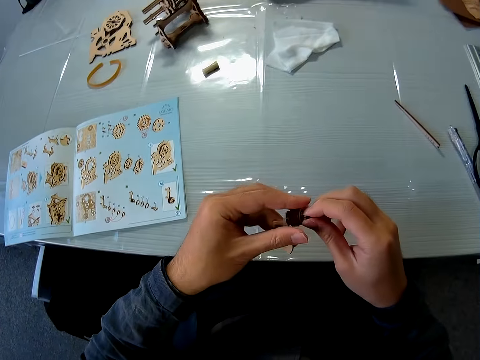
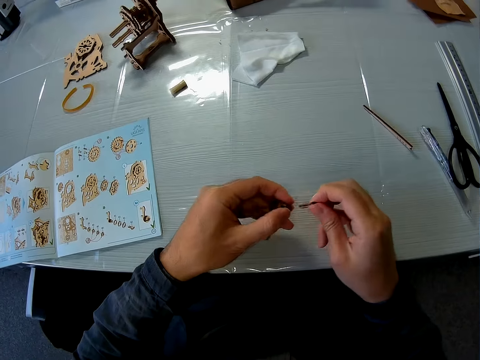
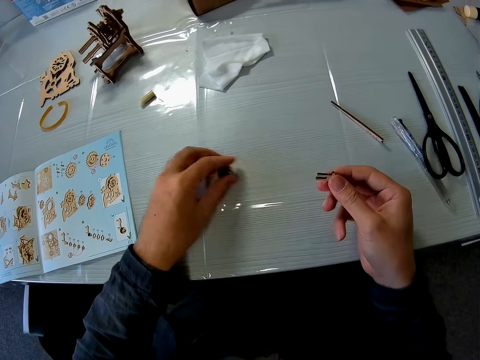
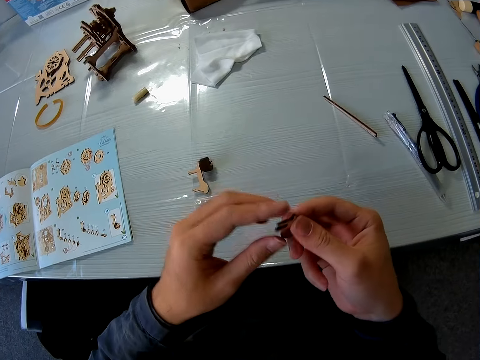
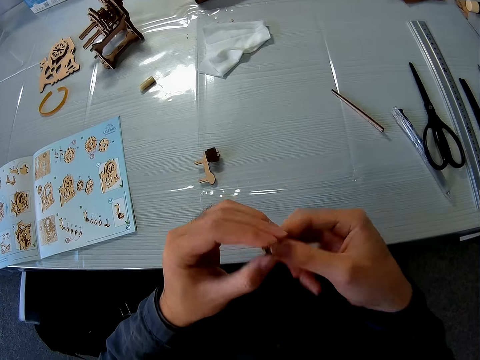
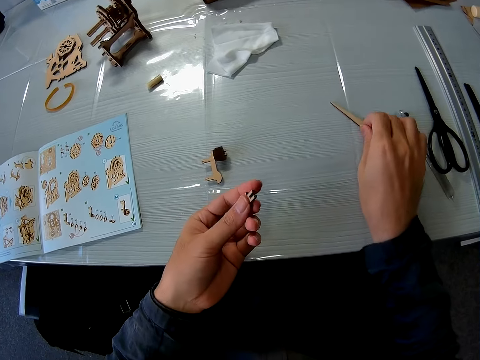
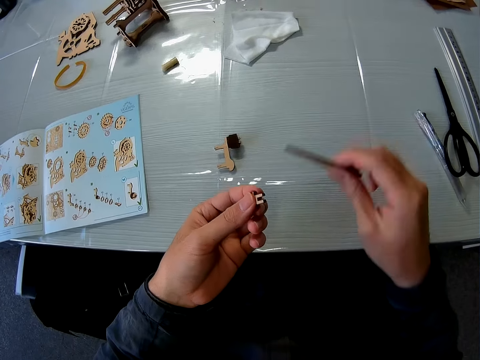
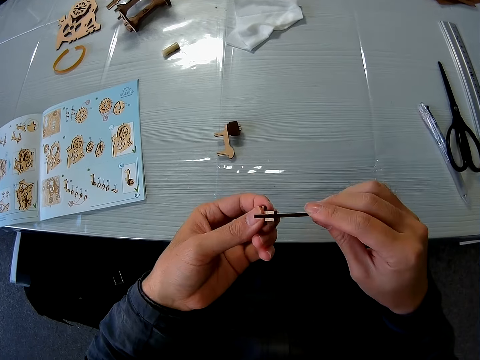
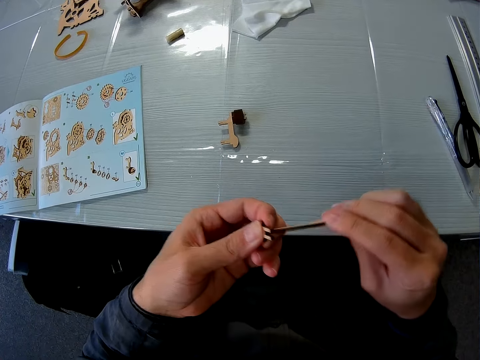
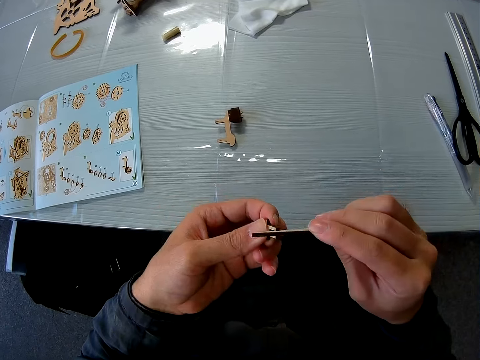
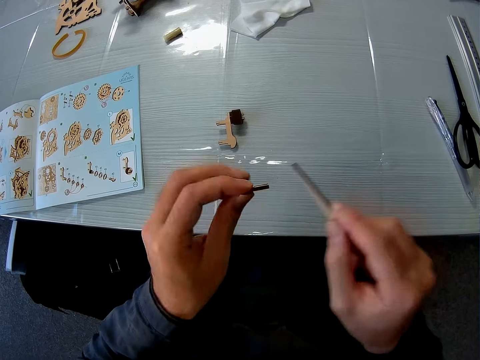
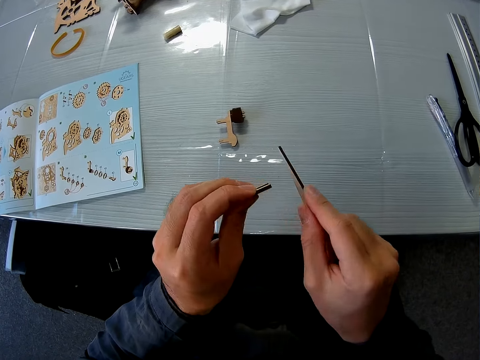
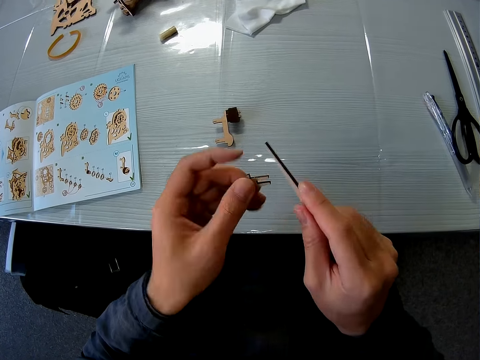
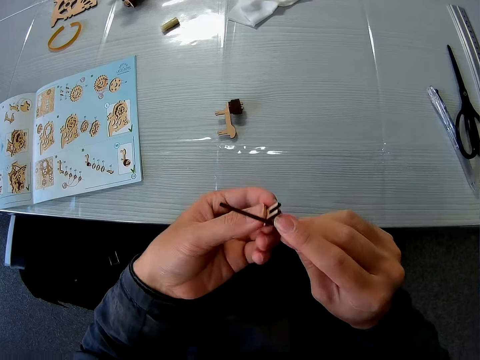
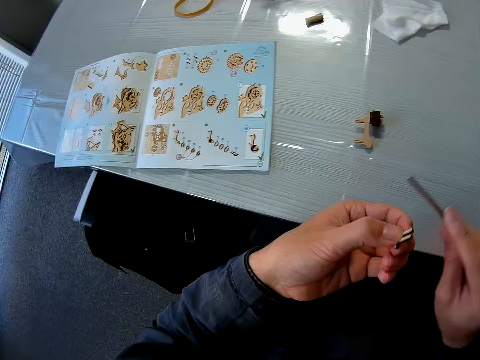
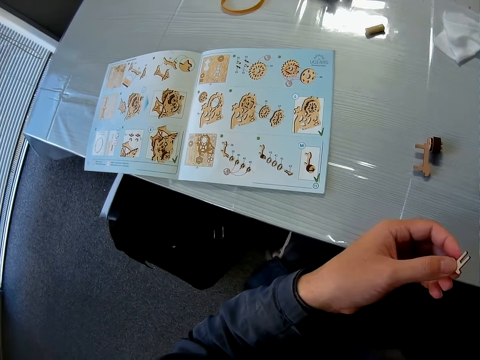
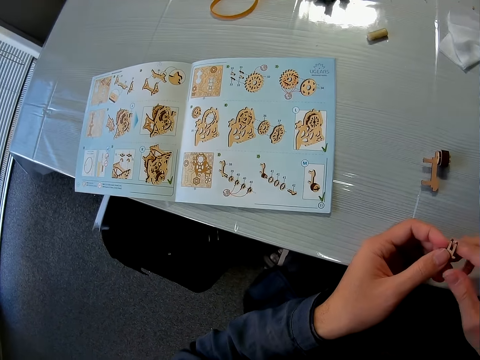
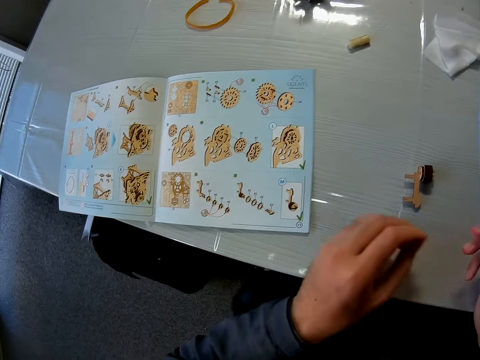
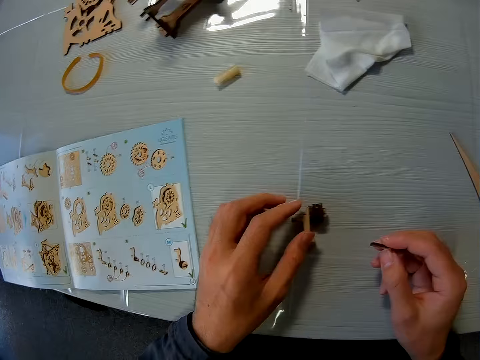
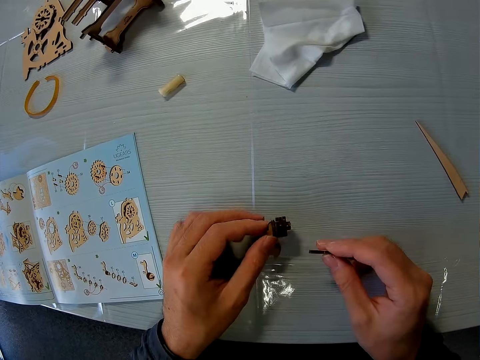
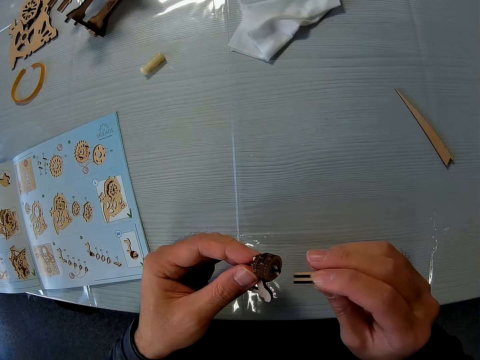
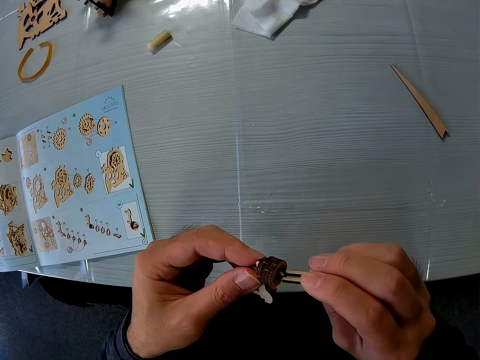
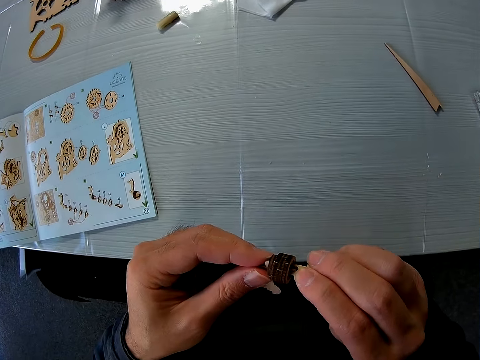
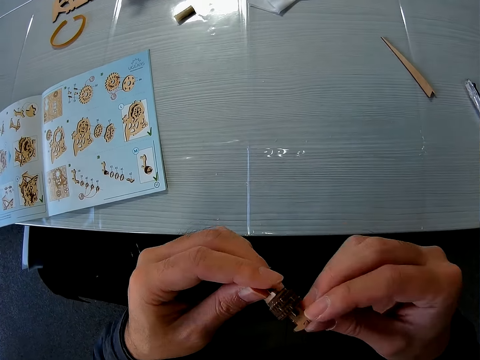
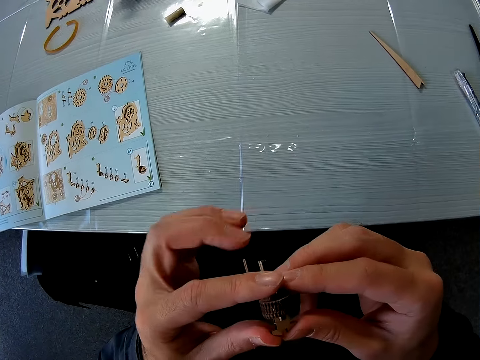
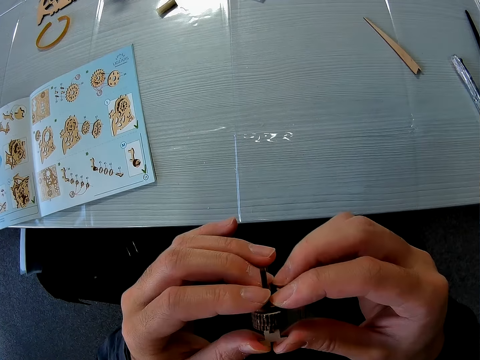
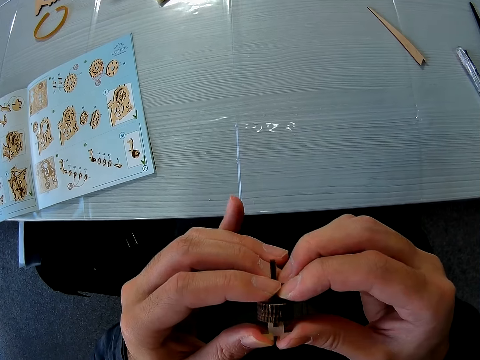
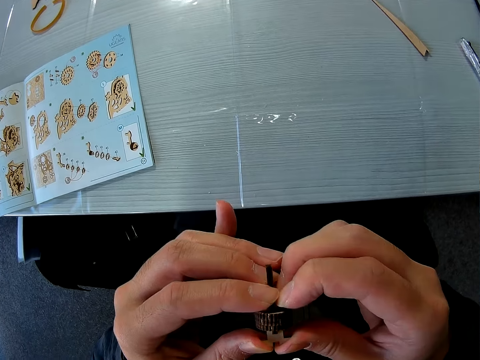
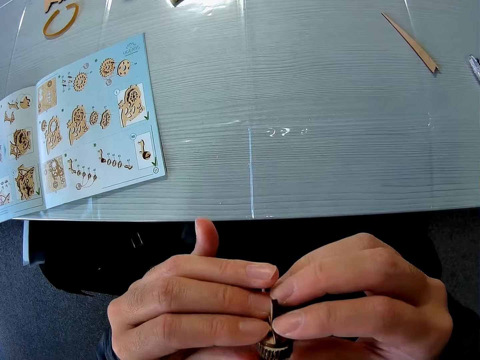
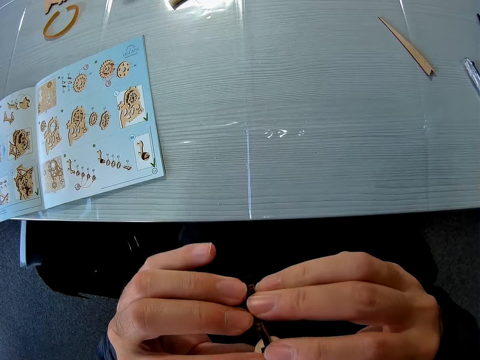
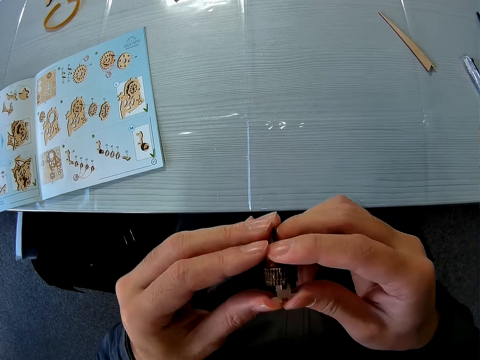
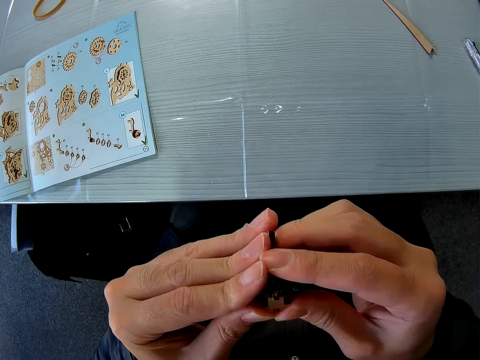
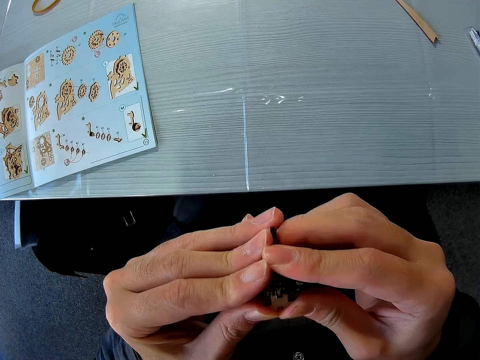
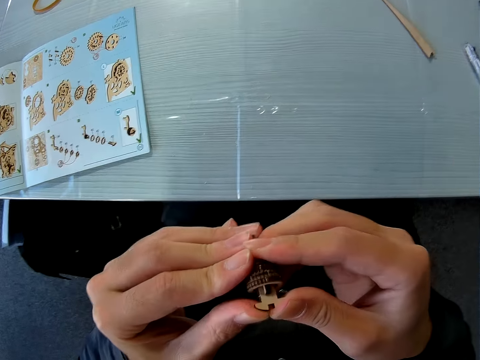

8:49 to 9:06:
The camera wearer removes a puzzle piece with his right hand. He drops the puzzle piece on his left hand on the table, passes the puzzle piece from his right hand to his left hand, picks up a puzzle file with his right hand, and files the puzzle piece with his right hand. He puts down the gear model. He passes the puzzle piece from his left hand to his right hand. He picks the puzzle piece with his left hand on the table. He inserts the puzzle piece on his right hand into his left hand. He presses the gear model.

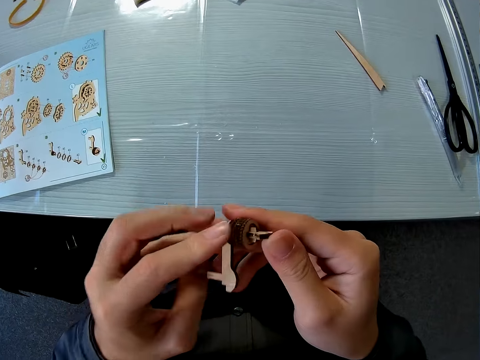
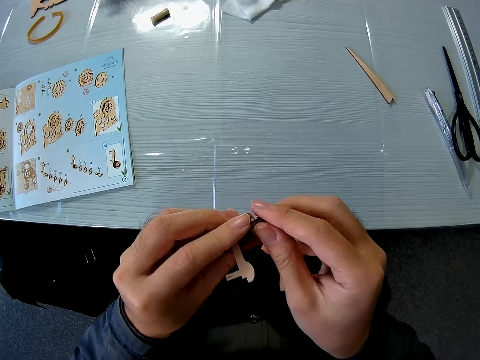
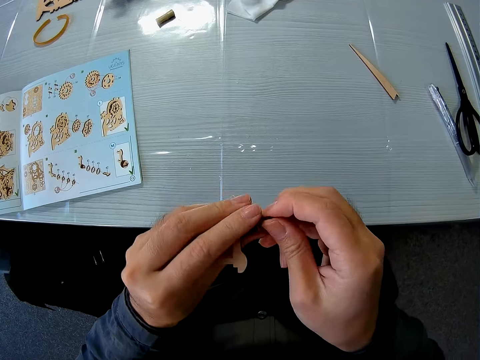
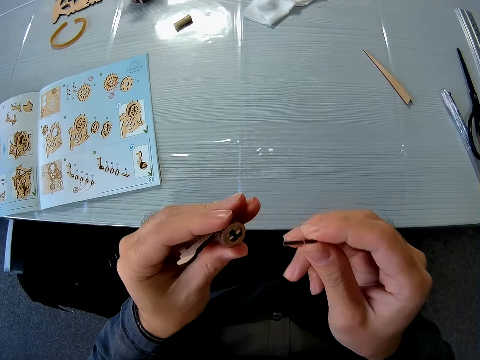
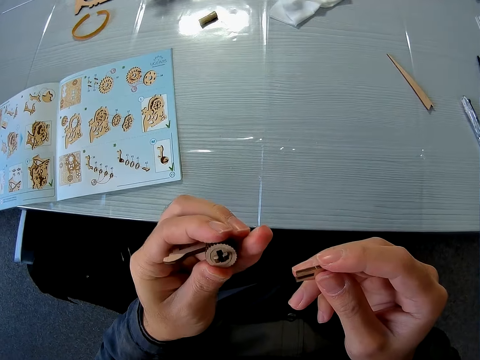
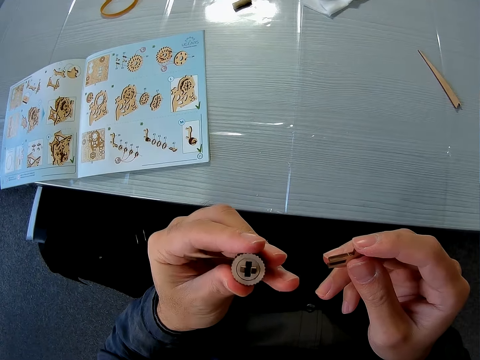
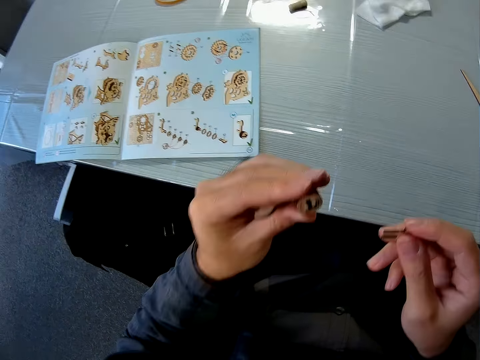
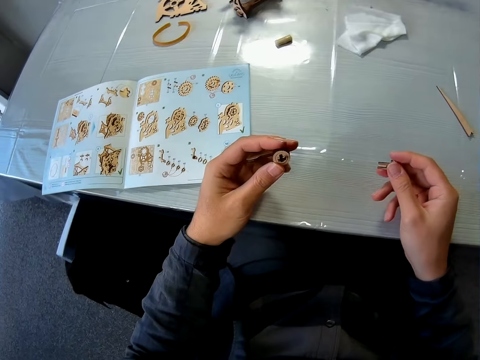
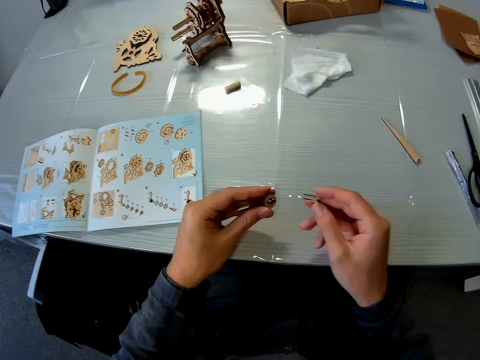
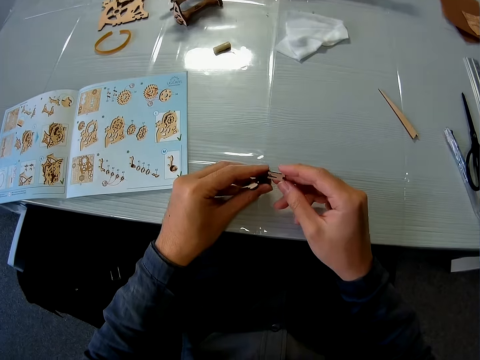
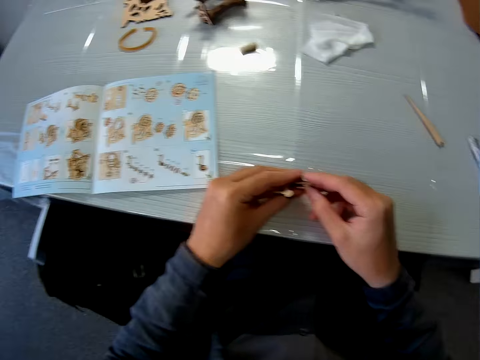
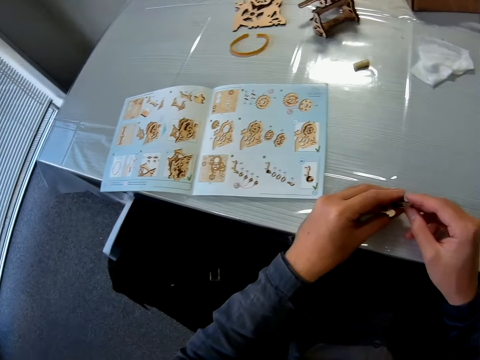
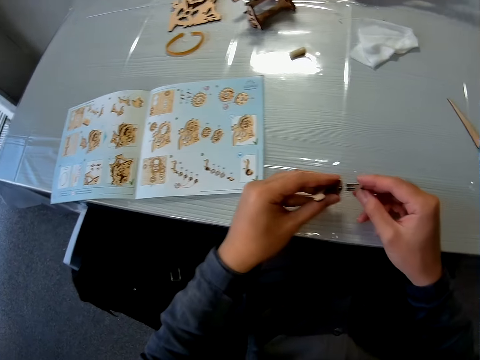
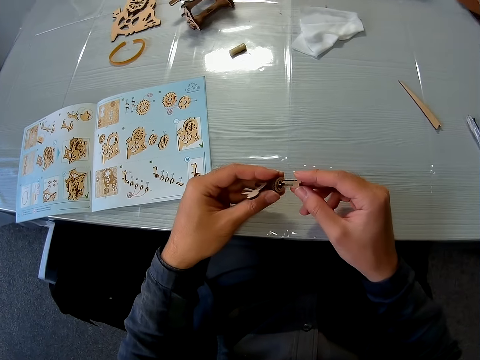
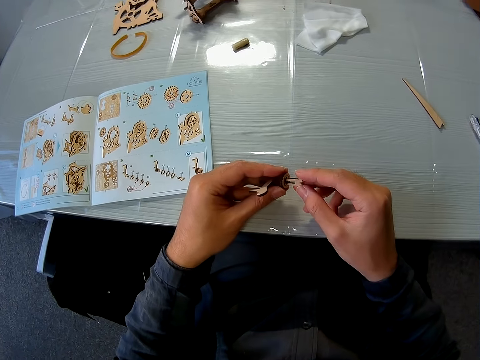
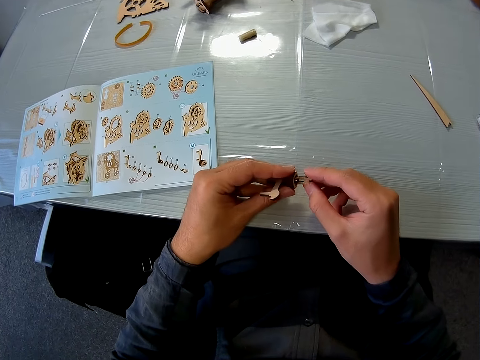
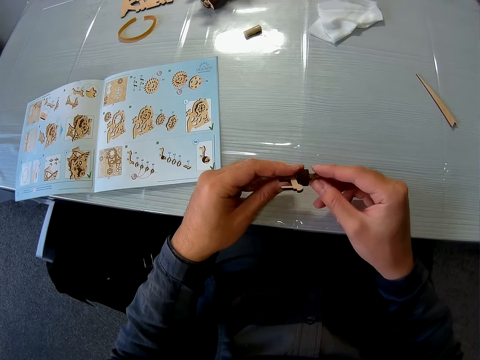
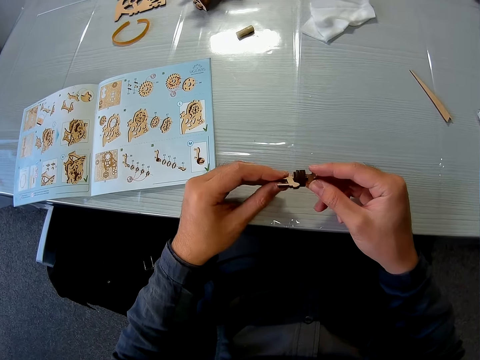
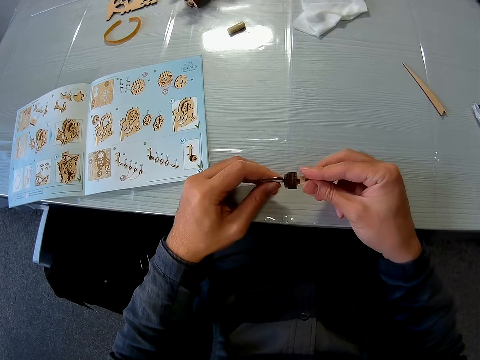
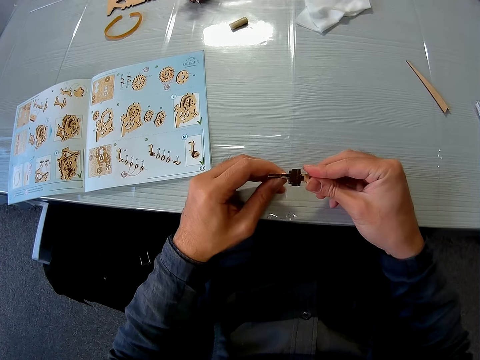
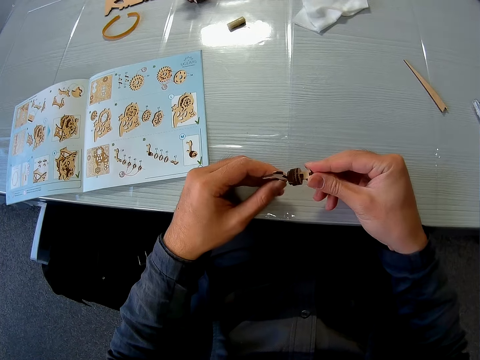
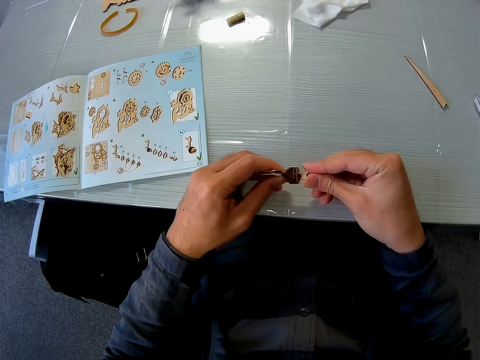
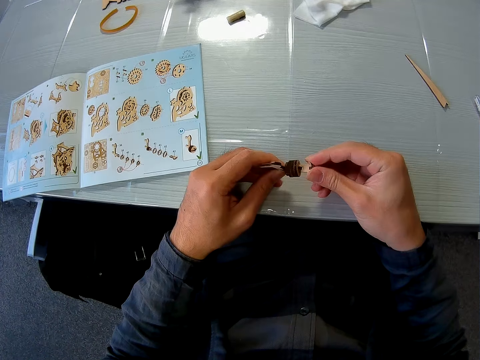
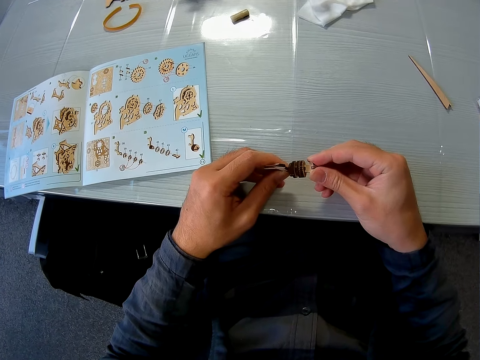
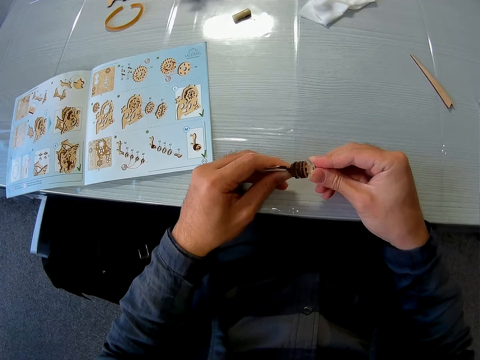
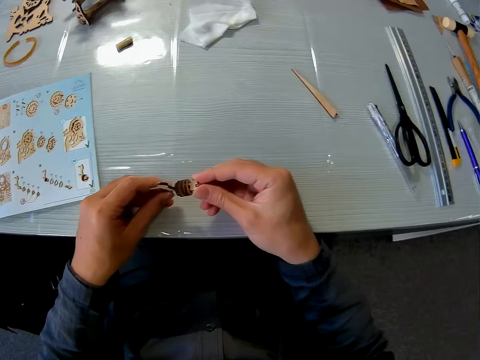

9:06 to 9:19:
The camera wearer removes a puzzle piece with the right hand. They insert the puzzle piece again.
